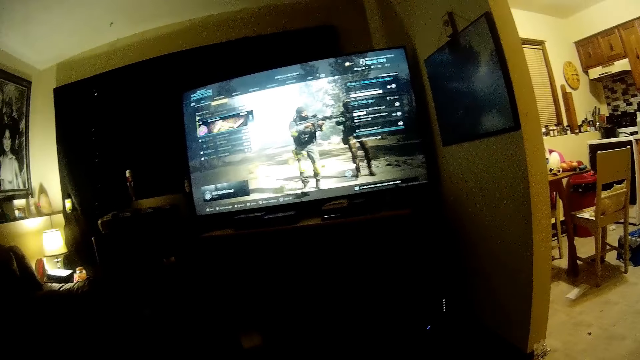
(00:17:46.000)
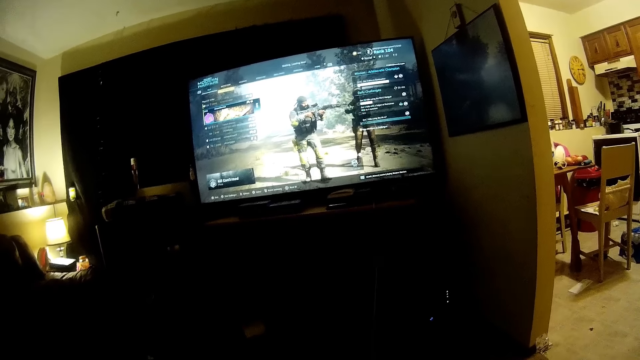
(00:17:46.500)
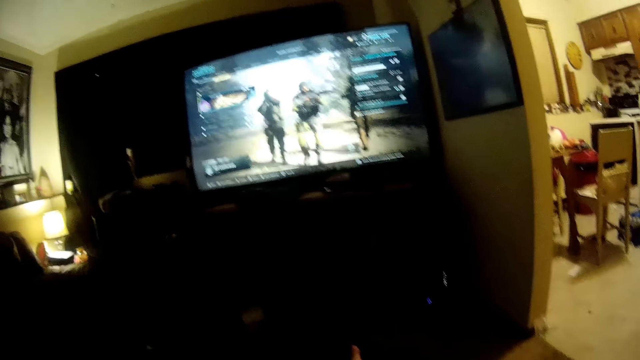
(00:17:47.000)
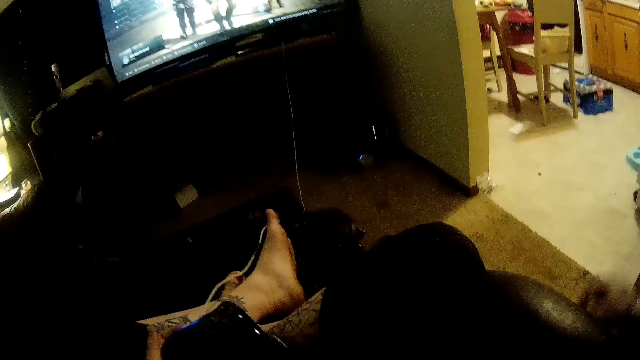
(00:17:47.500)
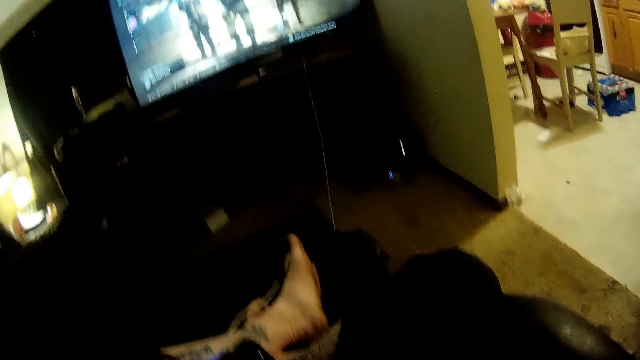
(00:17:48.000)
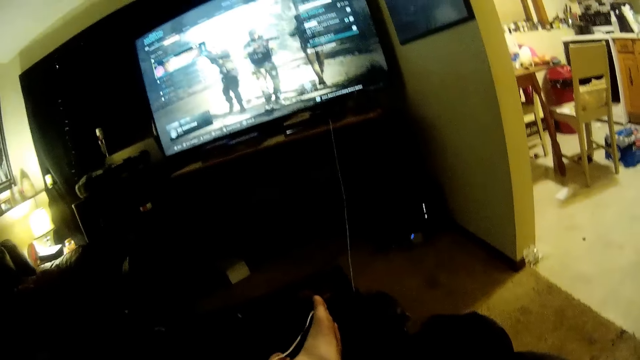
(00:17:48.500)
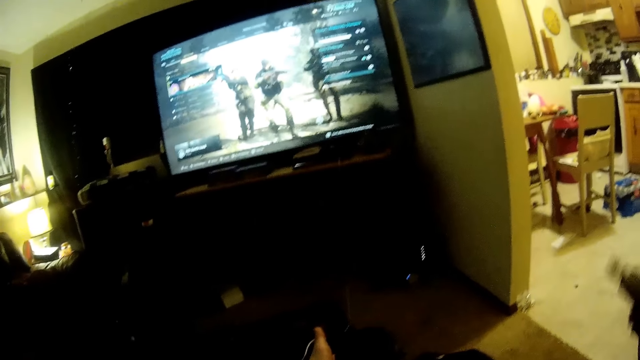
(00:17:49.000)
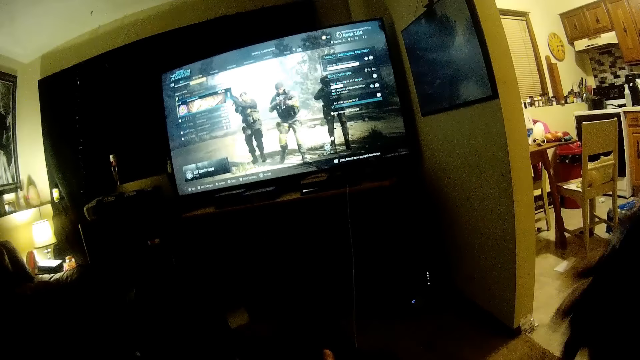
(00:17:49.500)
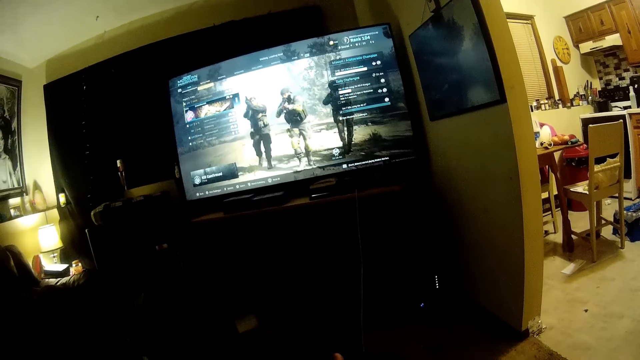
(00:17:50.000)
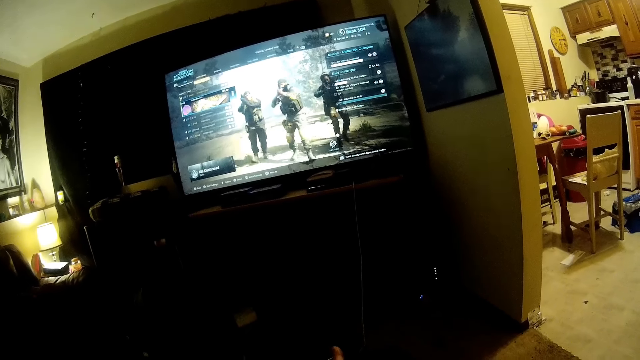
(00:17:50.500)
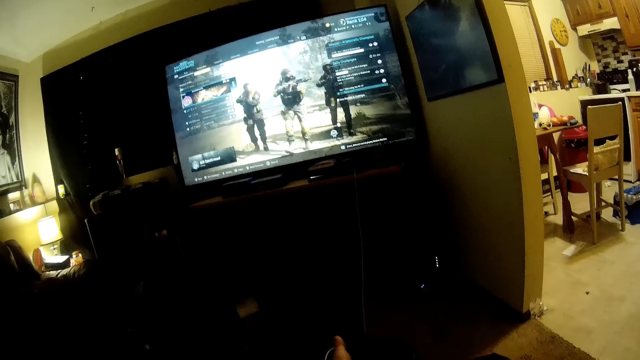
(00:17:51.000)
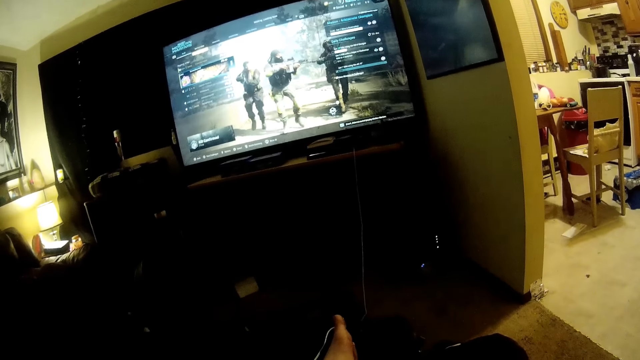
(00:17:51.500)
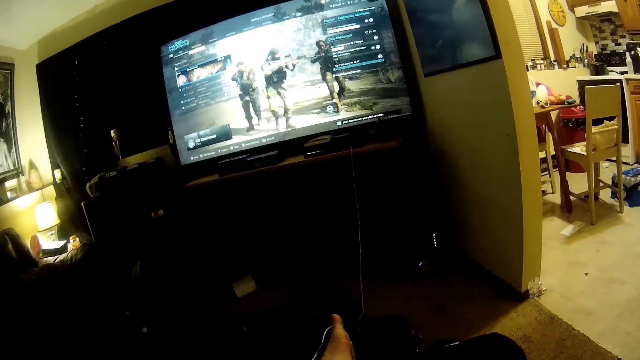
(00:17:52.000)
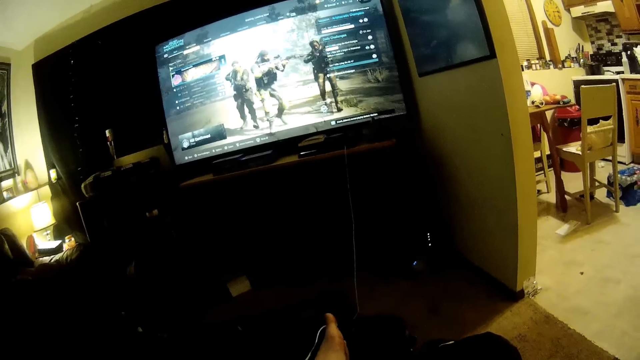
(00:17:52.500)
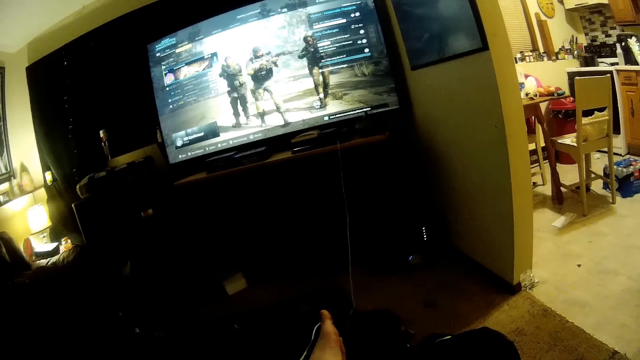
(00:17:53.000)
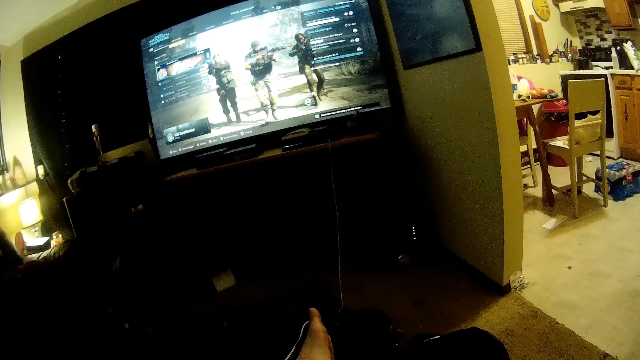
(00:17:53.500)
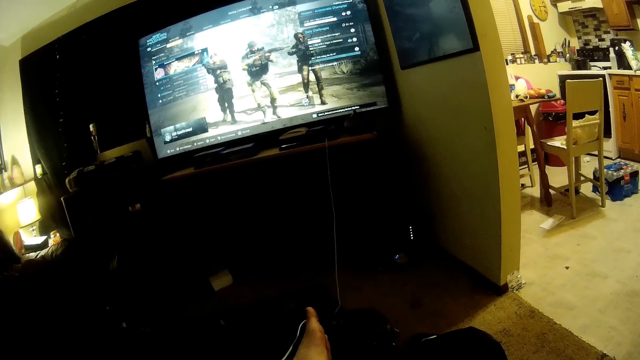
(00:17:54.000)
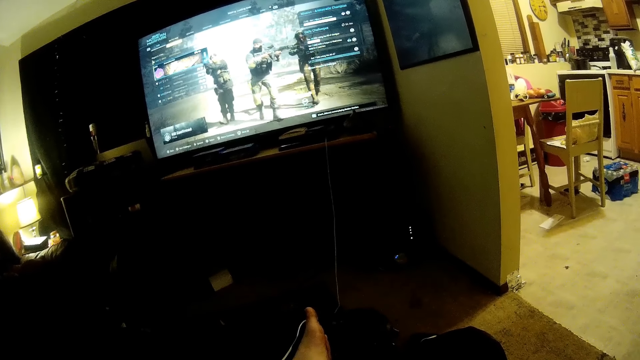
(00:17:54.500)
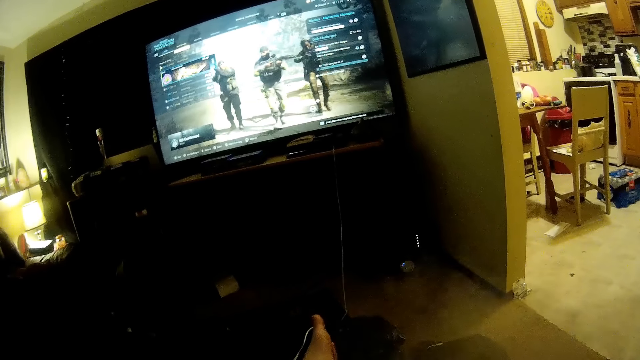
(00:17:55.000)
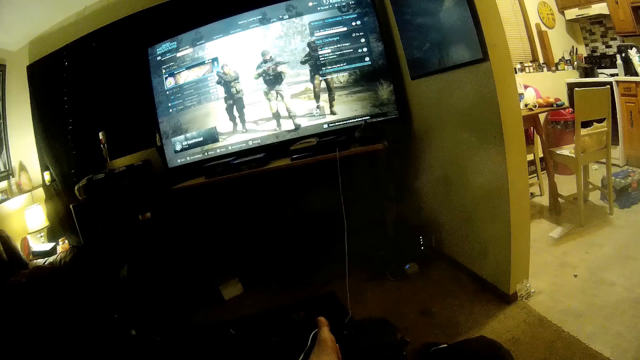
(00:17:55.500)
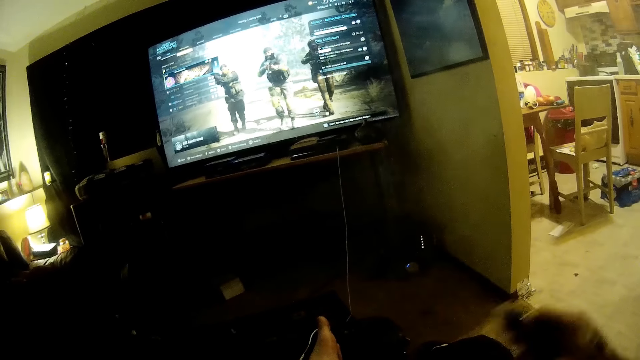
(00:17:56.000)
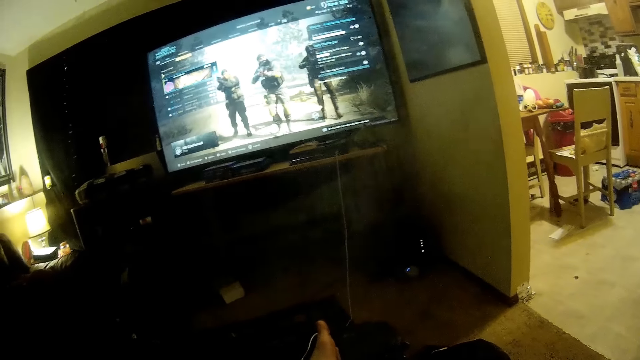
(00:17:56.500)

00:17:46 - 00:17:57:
The camera wearer picks up a vape pen. They smoke on the vape pen. They blow out the smoke.

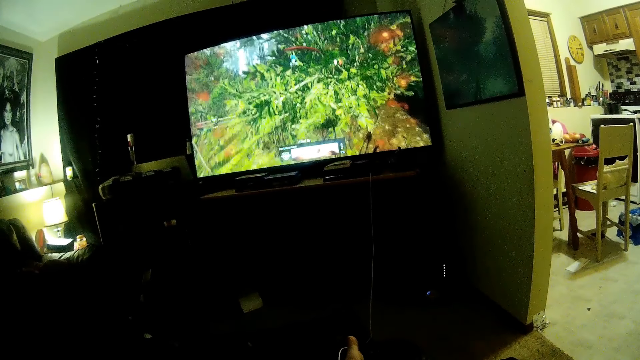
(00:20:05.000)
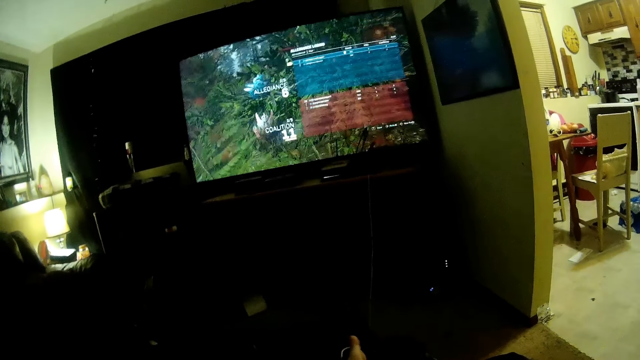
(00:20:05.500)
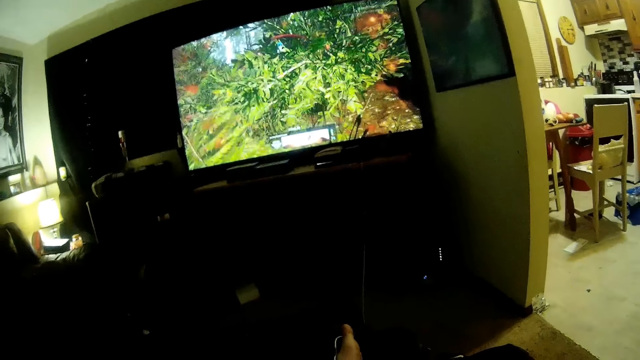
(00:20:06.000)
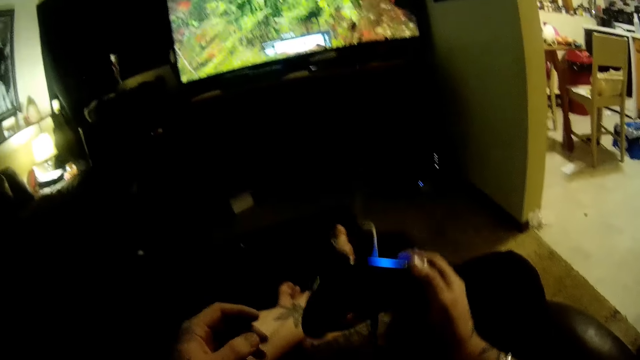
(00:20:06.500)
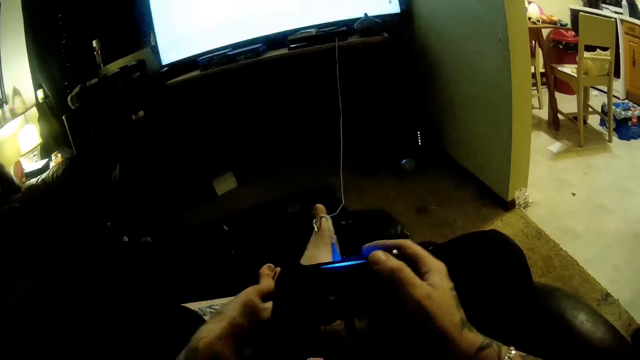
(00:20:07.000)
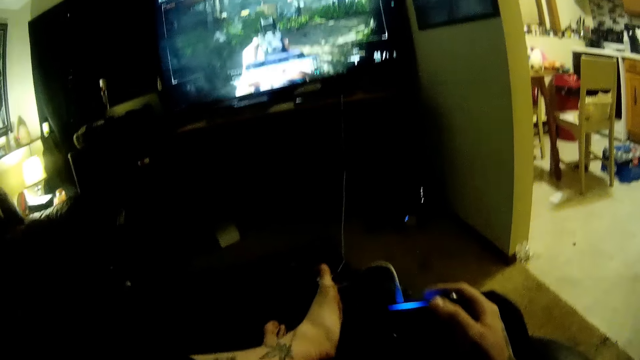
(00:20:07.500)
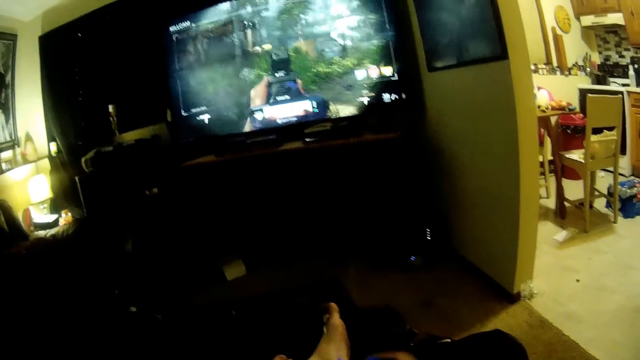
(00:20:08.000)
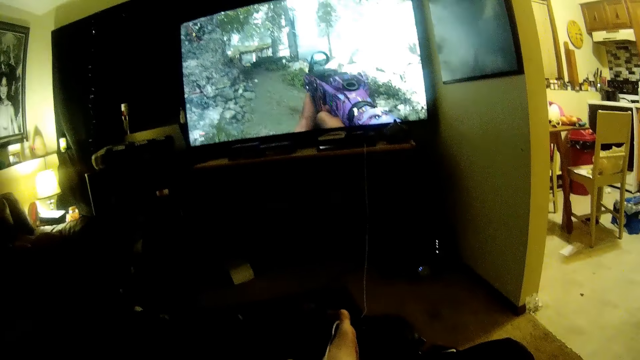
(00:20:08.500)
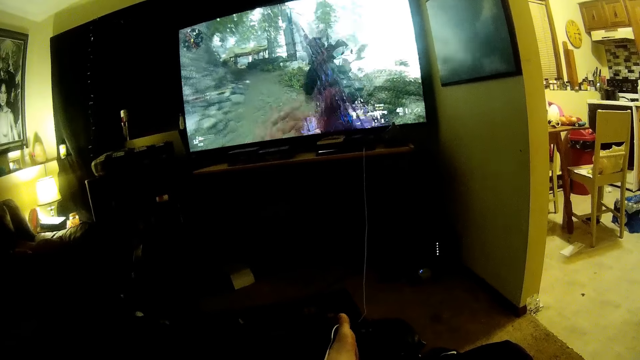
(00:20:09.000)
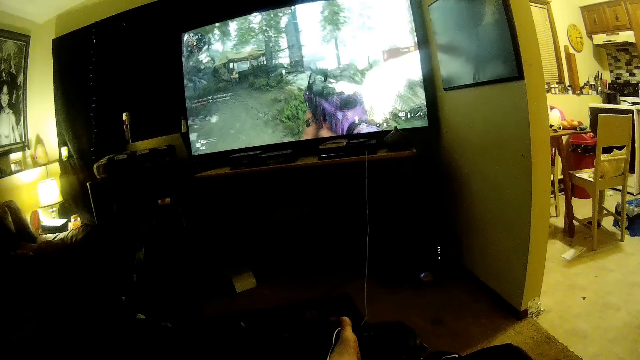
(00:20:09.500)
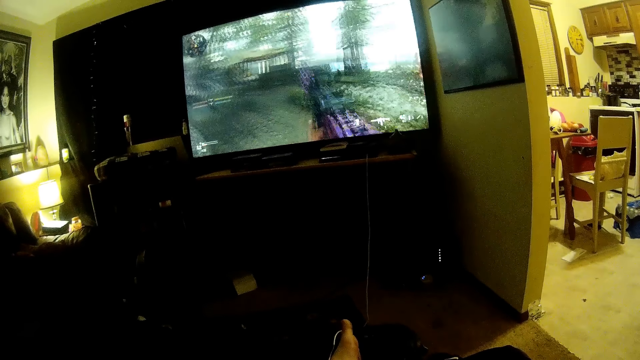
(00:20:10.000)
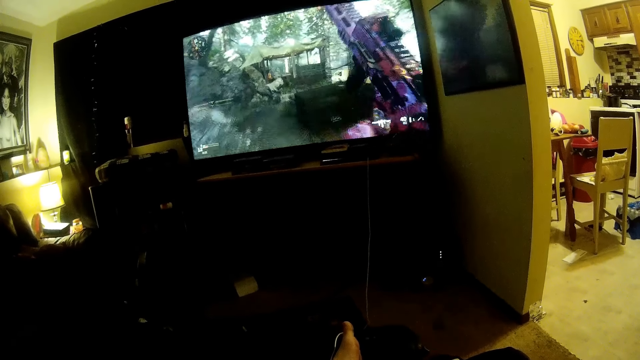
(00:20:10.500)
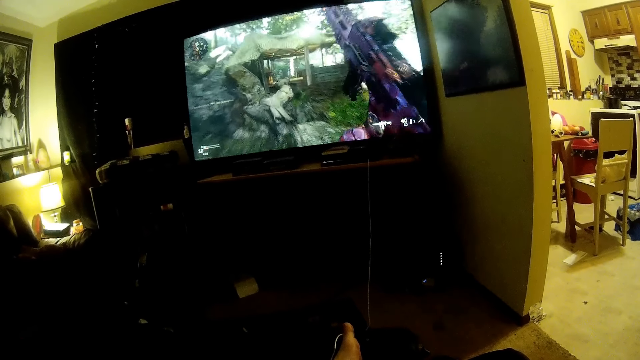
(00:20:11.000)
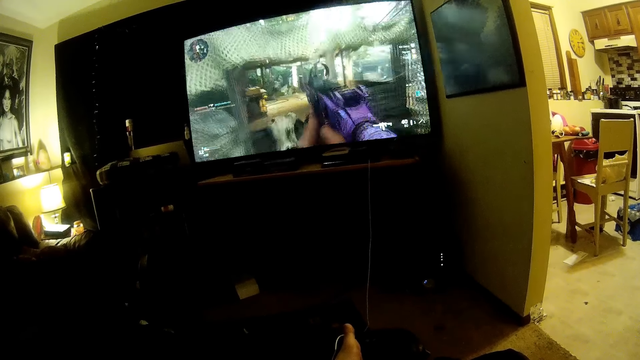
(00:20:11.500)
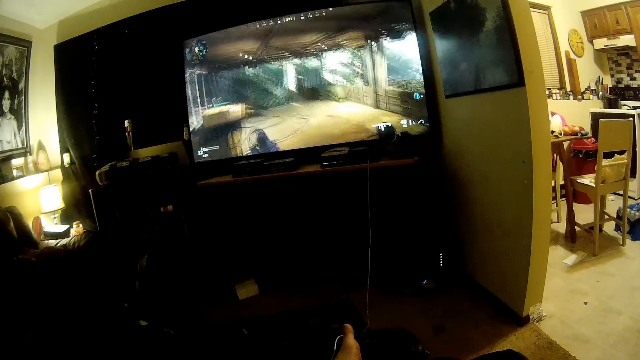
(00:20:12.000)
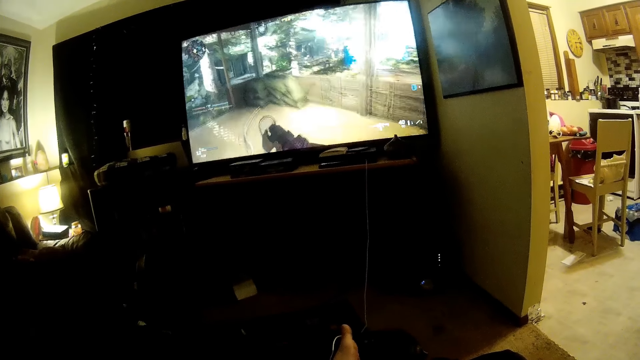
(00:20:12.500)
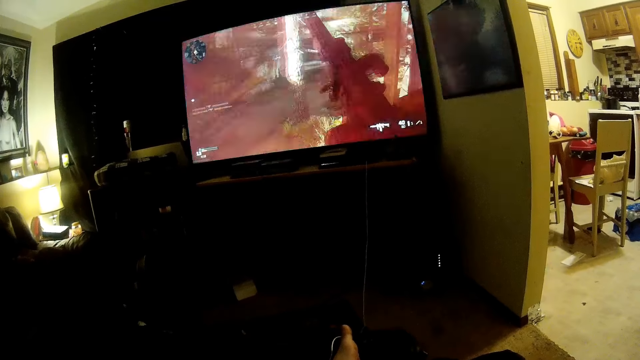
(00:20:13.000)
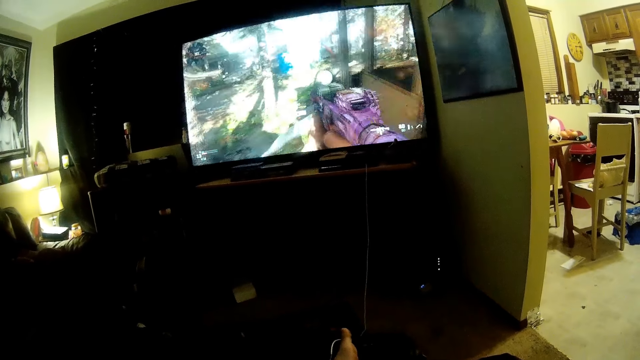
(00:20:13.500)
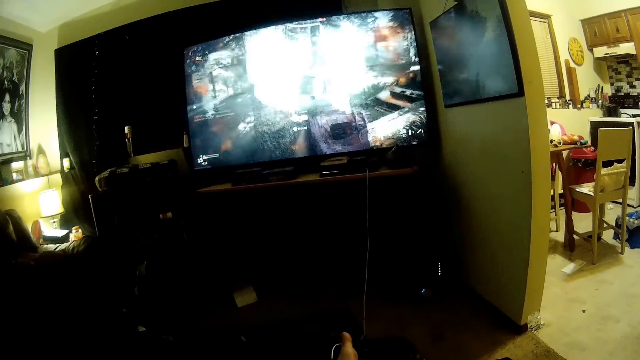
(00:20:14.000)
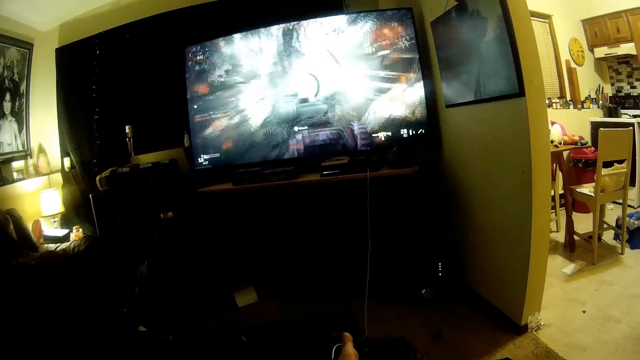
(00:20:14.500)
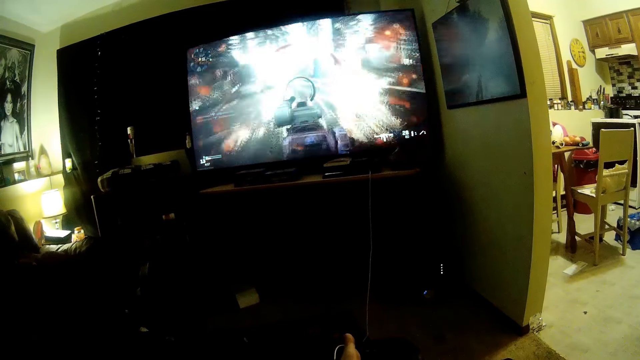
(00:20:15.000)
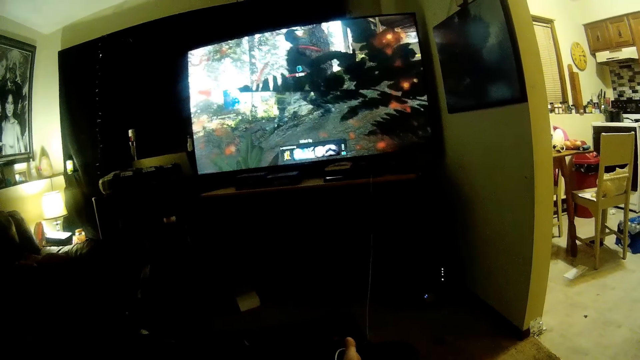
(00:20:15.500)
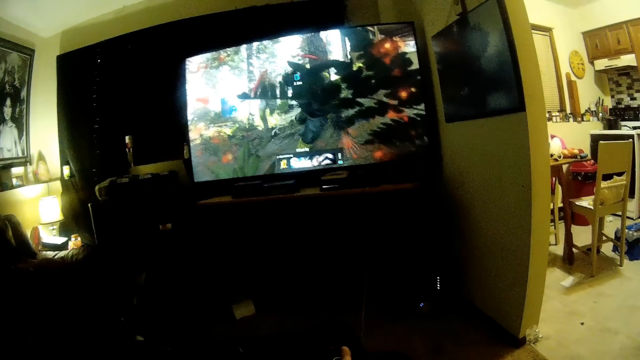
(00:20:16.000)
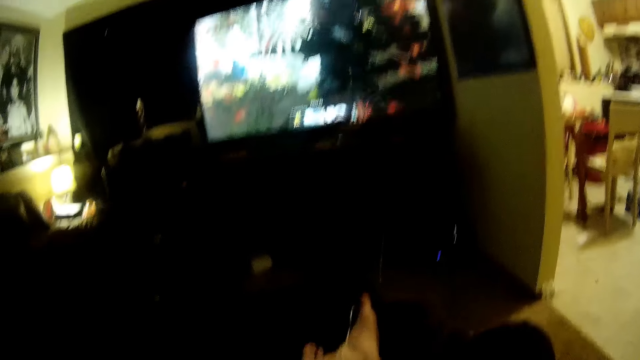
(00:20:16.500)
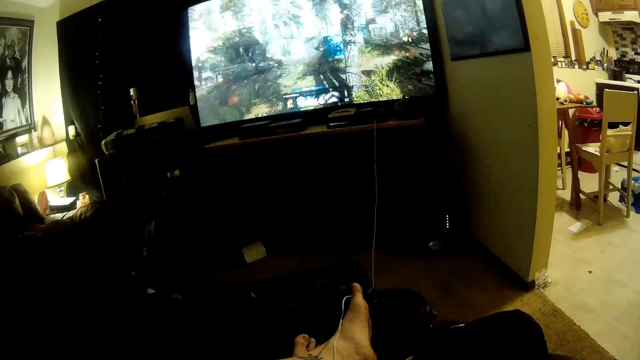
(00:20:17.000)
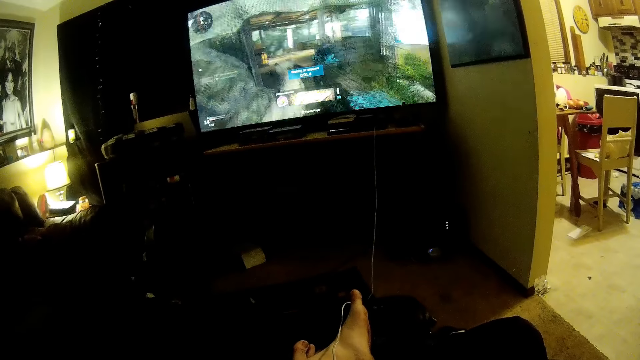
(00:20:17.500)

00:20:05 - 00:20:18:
The camera wearer adjusts the game console in his hands. He plays a video game with the game console.
